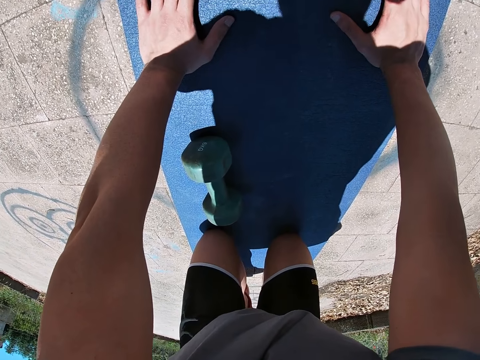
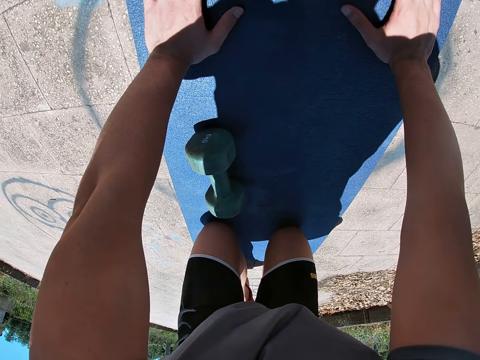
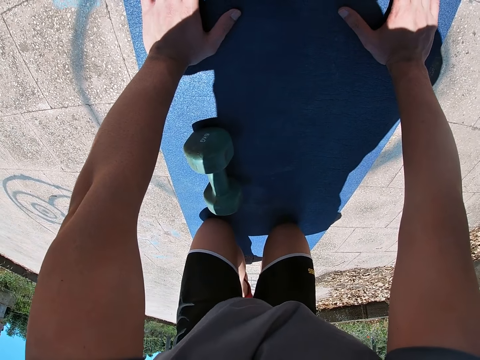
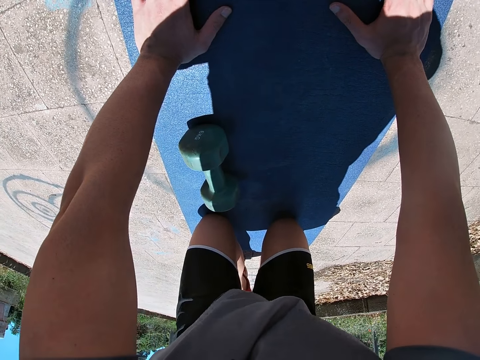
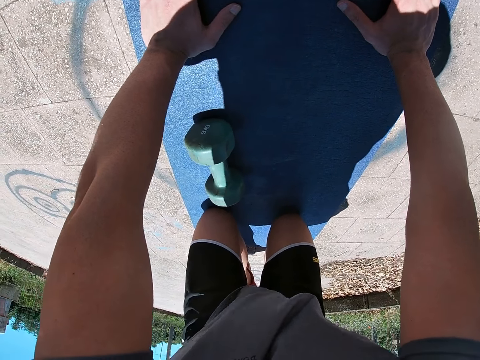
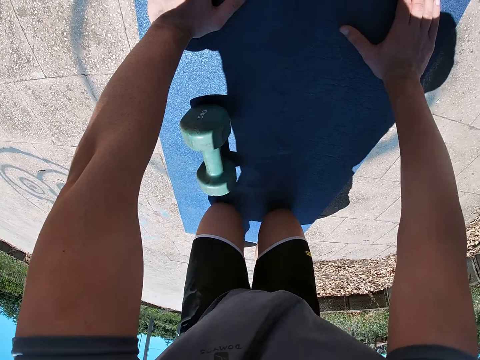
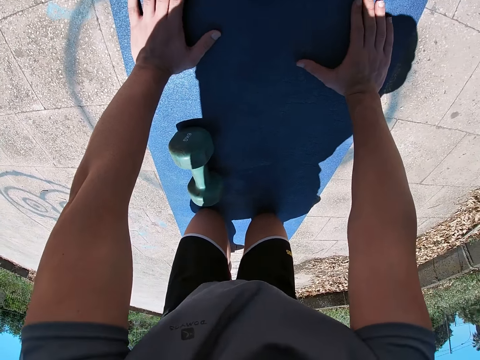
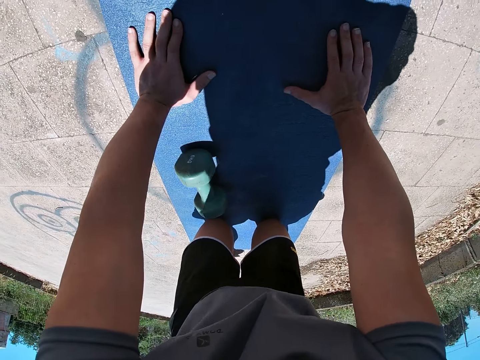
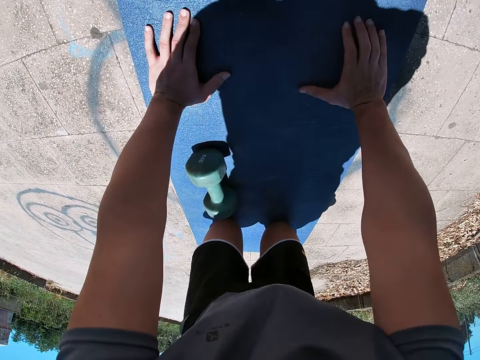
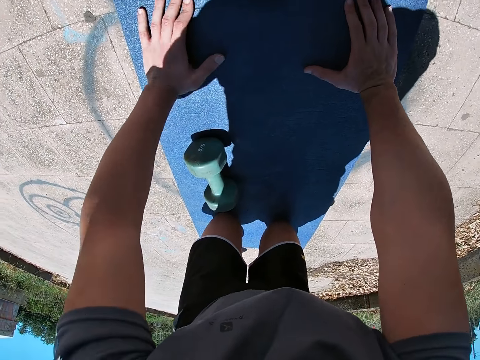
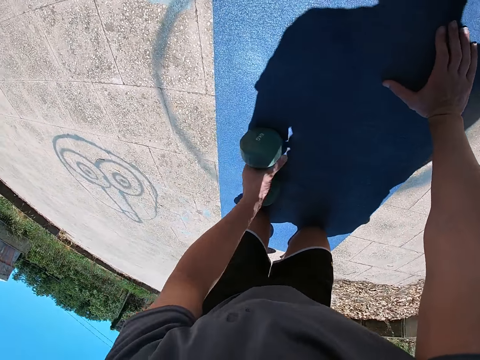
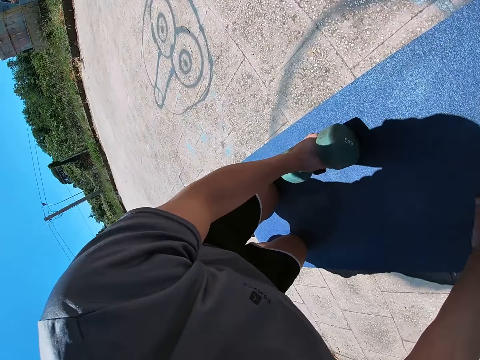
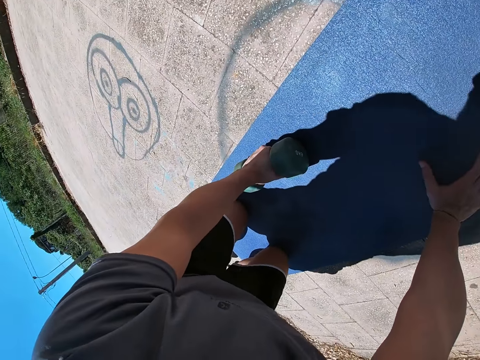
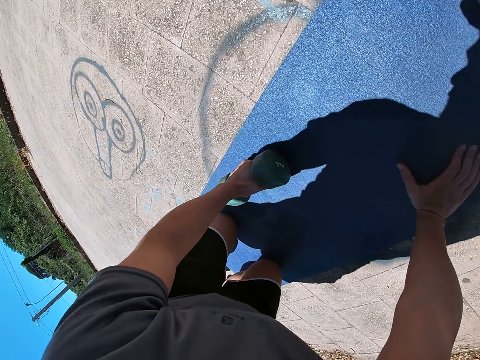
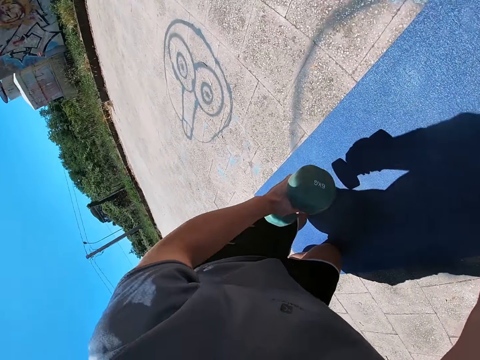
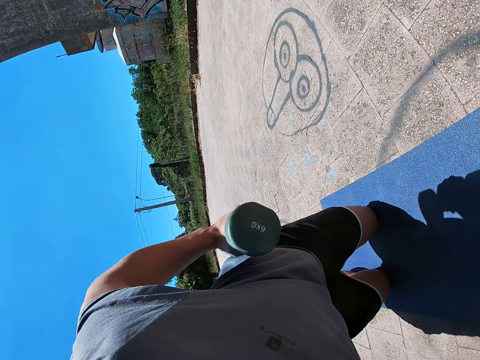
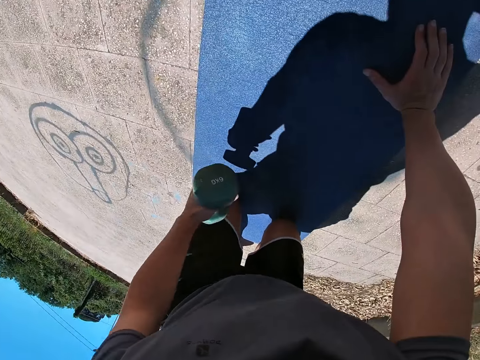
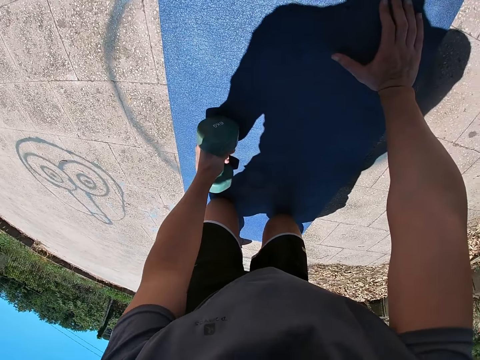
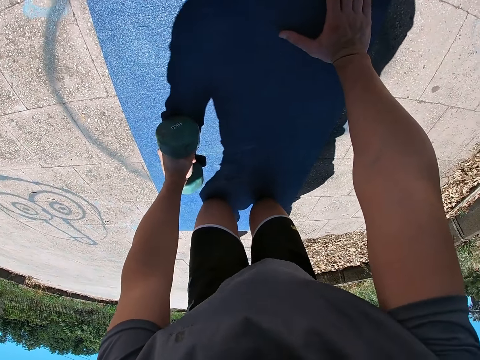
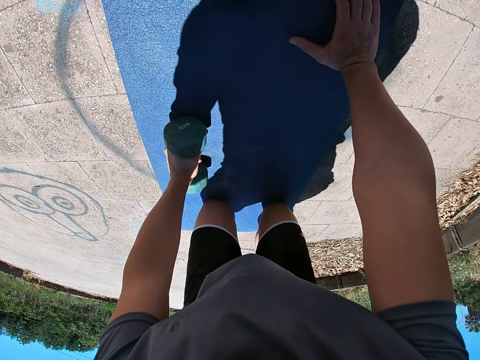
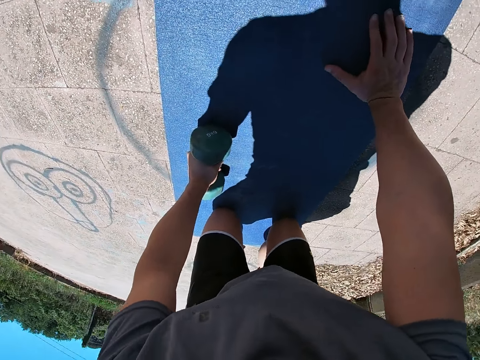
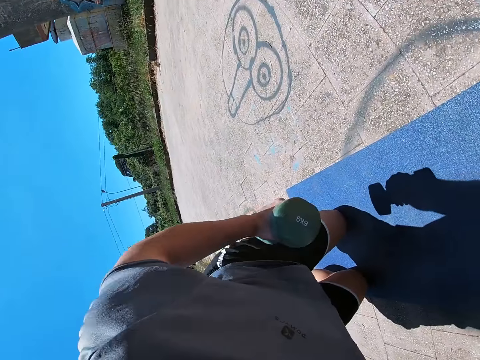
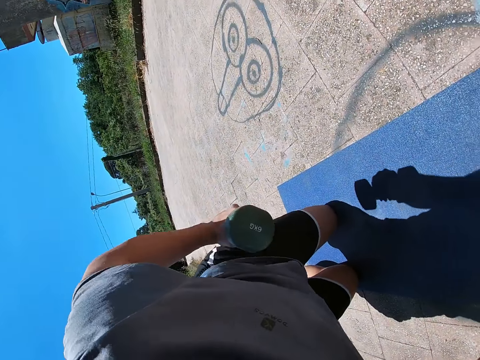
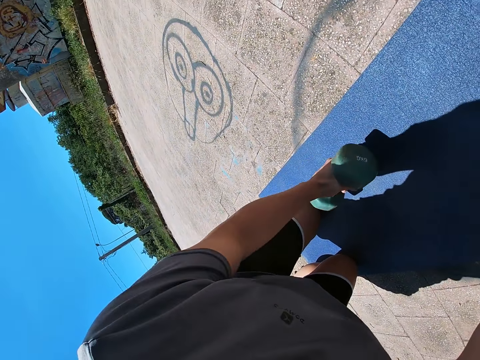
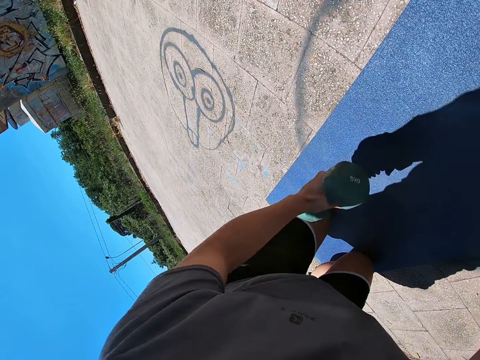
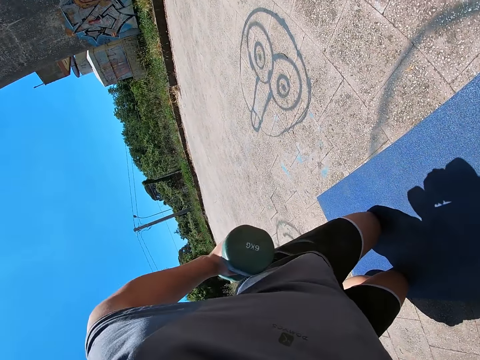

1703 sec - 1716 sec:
The camera wearer picks up the dumbbell with his right hand. He exercises with the dumbbell in his left hand on the yoga mat. He lifts the dumbbell with the left hand.

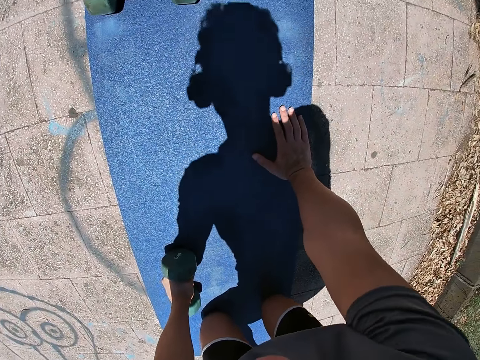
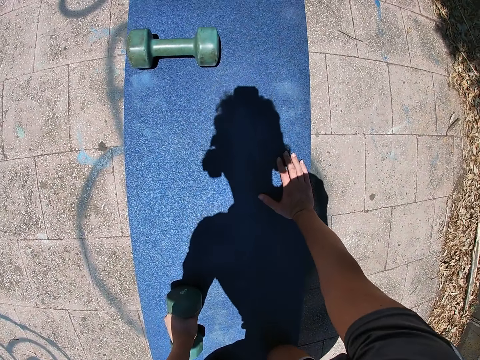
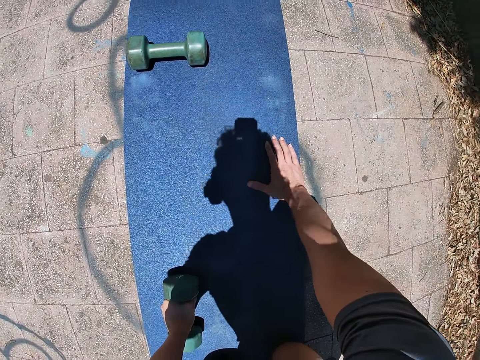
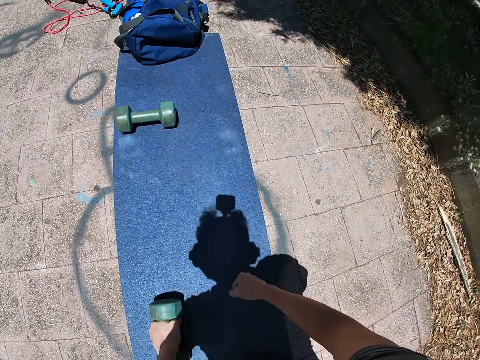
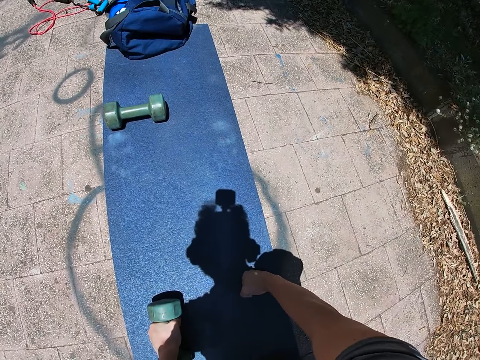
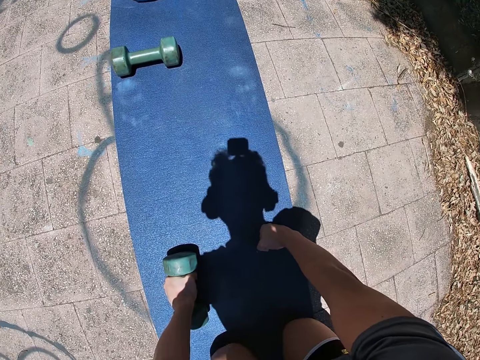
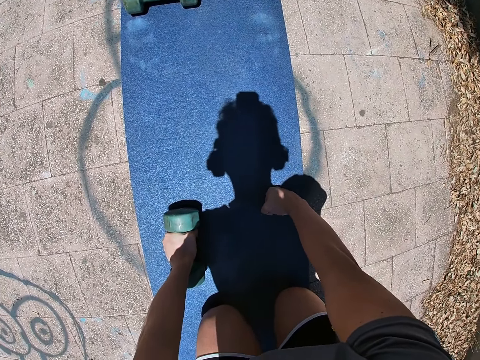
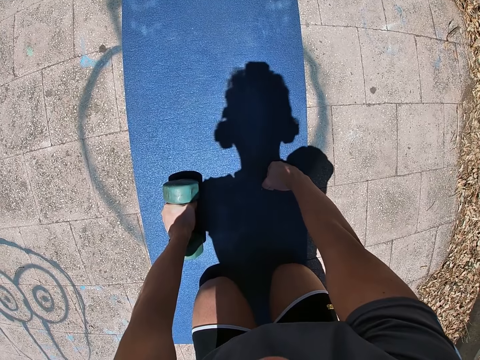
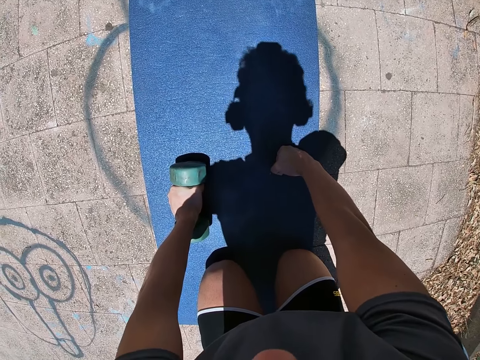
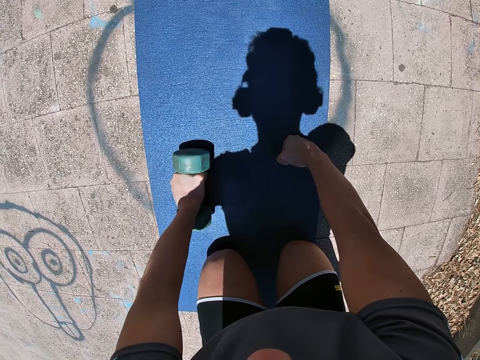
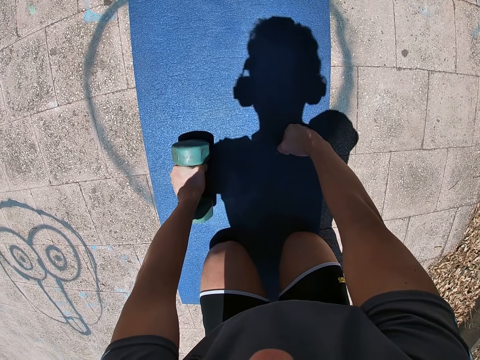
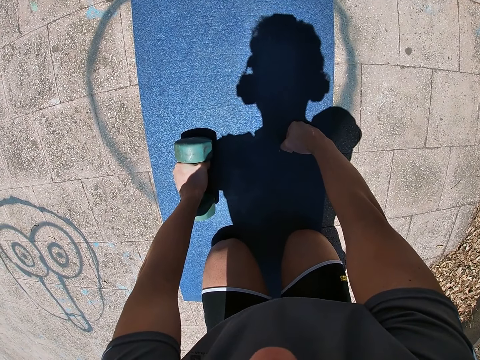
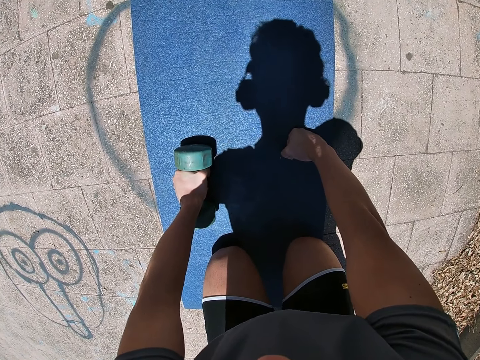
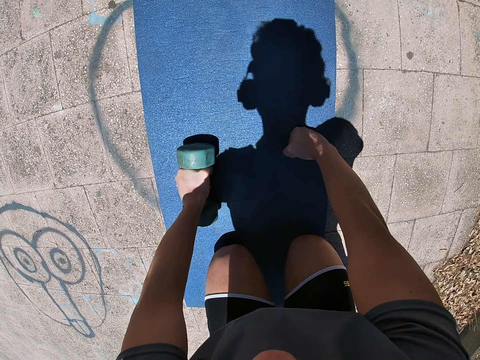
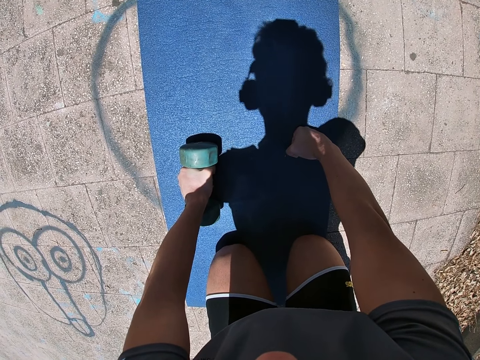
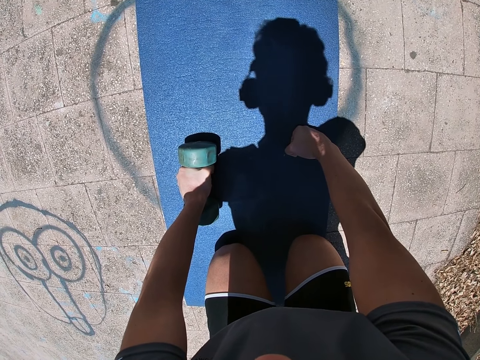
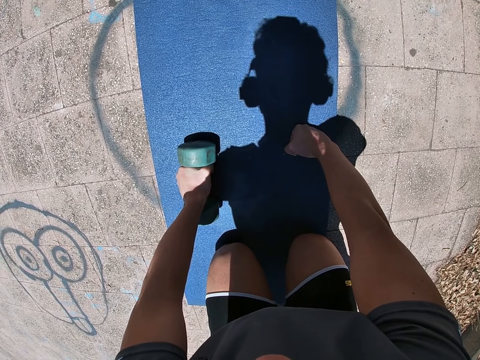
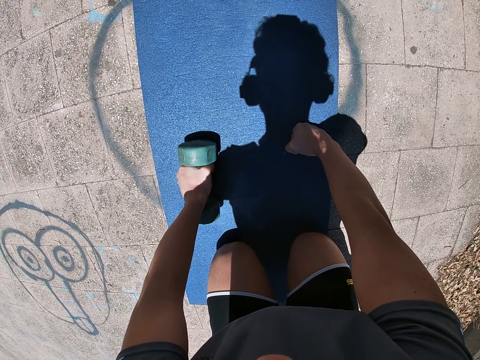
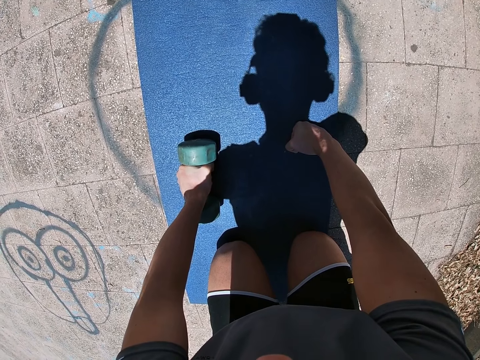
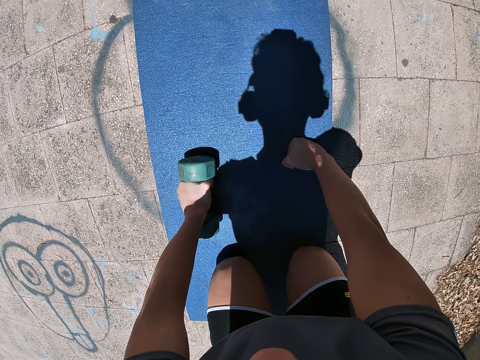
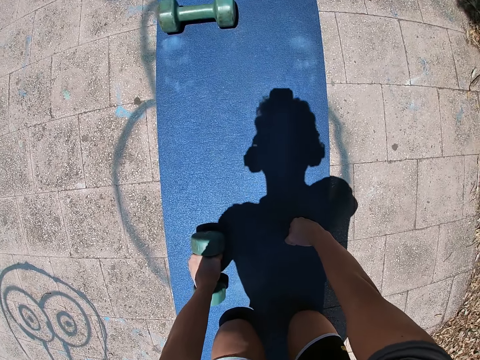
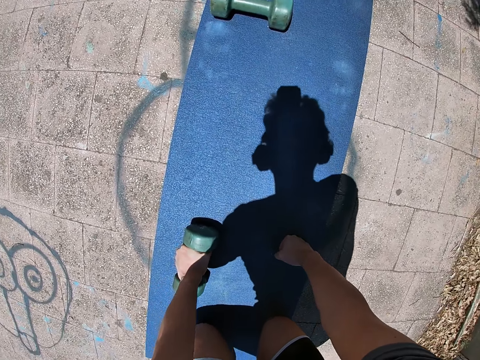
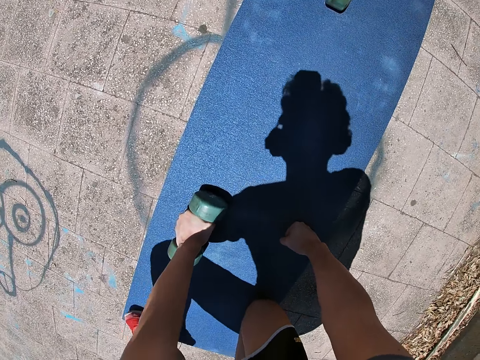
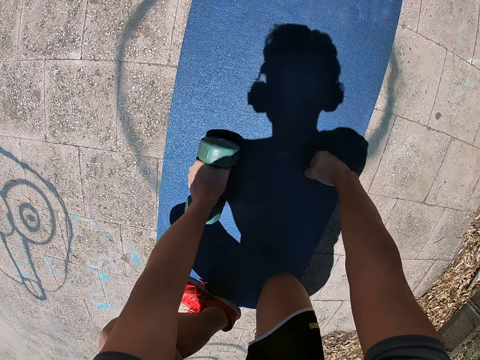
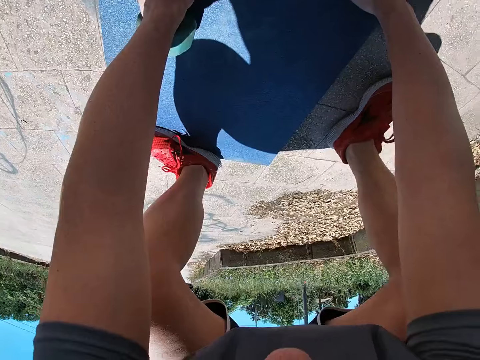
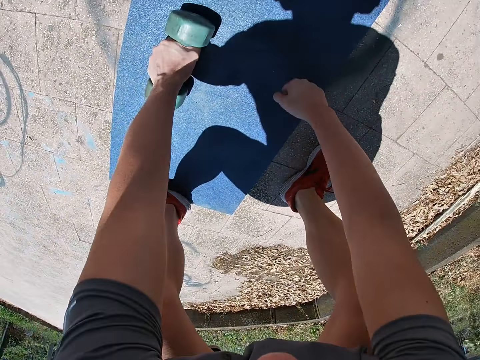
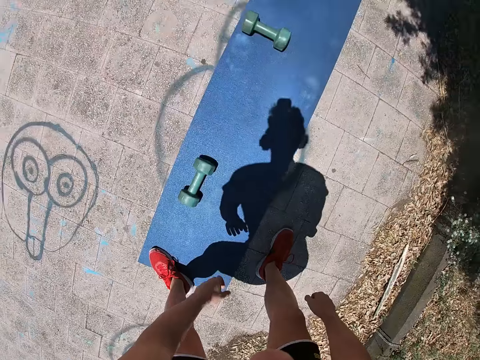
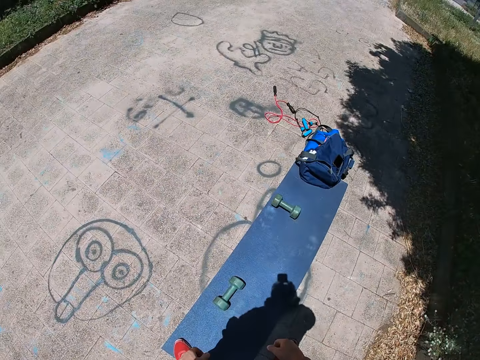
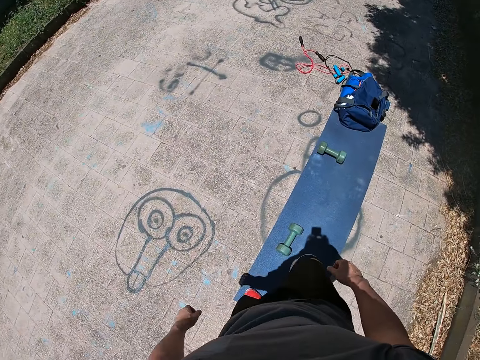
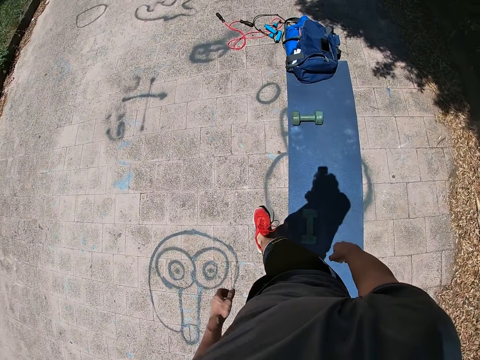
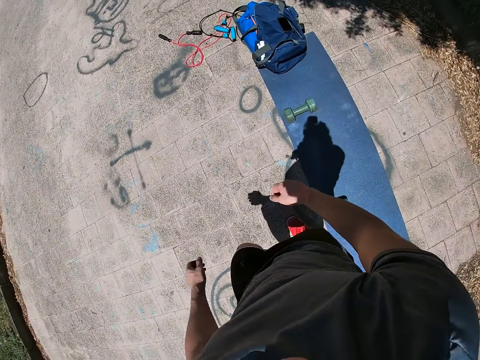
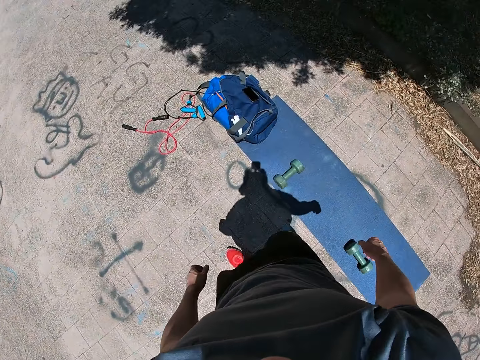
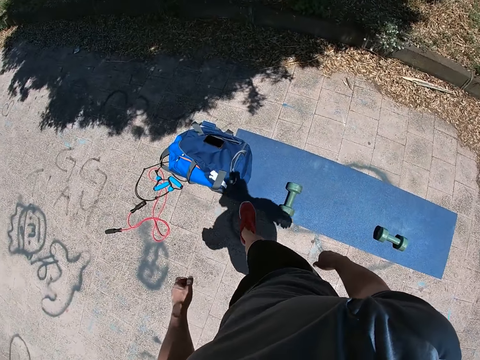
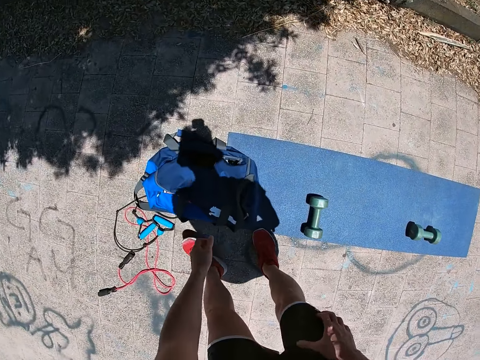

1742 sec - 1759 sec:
The camera wearer stops lifting the dumbbell. He returns to a kneeling position in a gorilla pose. He stands up. He walks towards his backpack.
